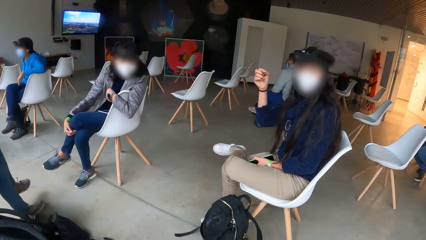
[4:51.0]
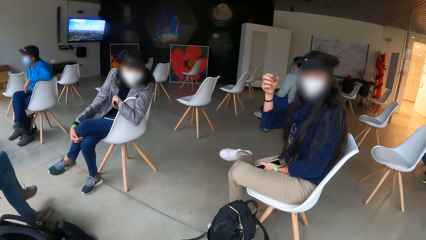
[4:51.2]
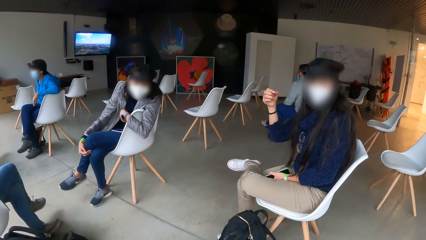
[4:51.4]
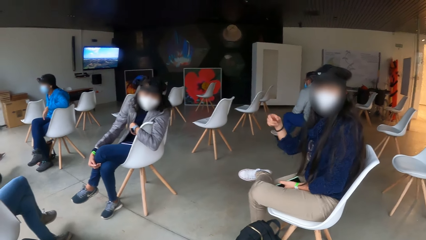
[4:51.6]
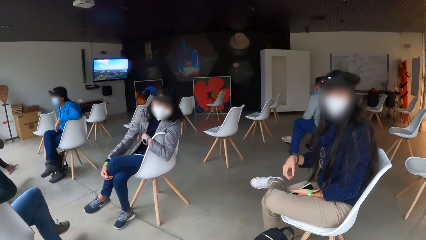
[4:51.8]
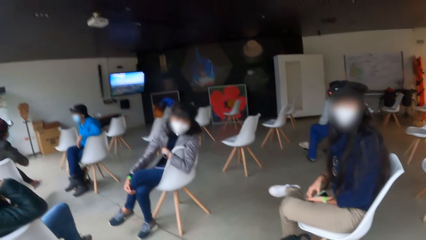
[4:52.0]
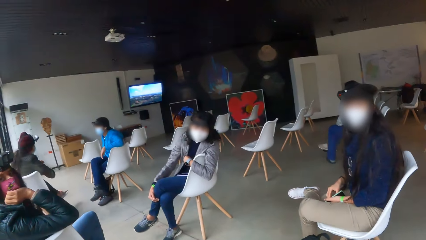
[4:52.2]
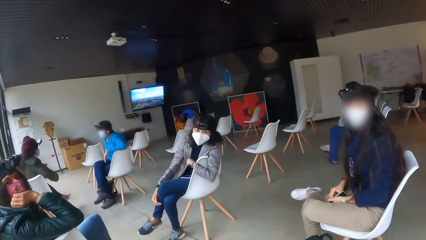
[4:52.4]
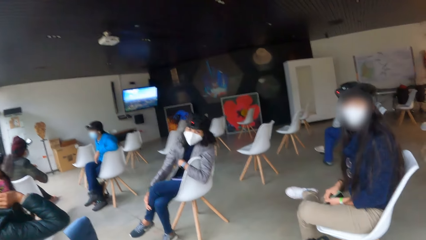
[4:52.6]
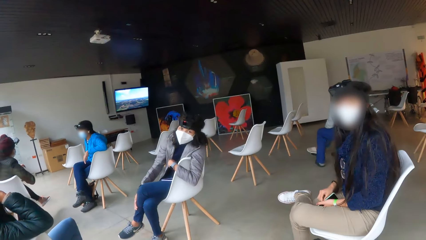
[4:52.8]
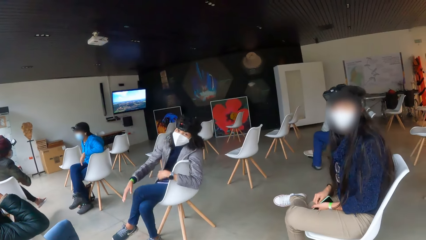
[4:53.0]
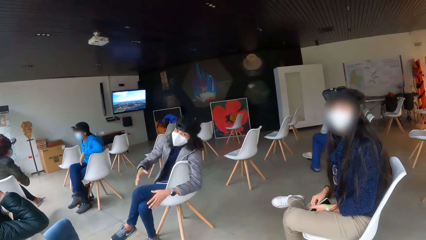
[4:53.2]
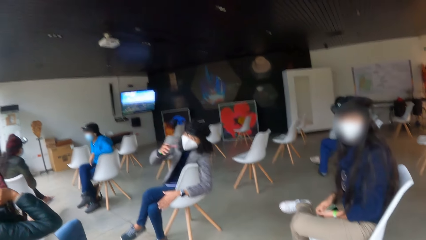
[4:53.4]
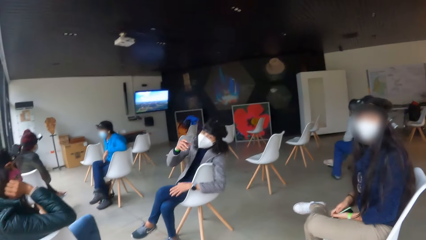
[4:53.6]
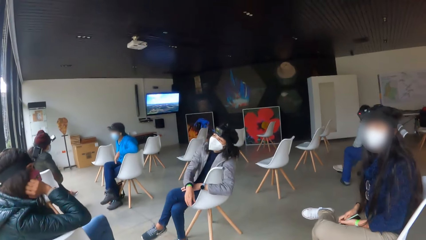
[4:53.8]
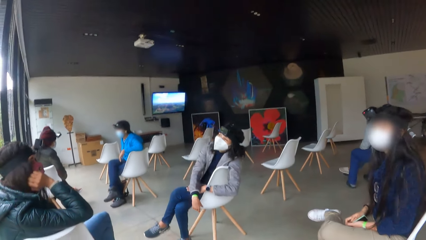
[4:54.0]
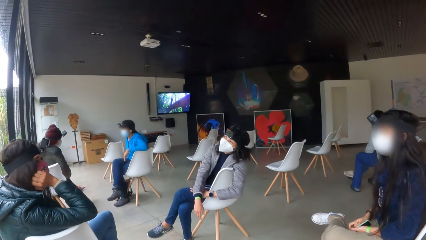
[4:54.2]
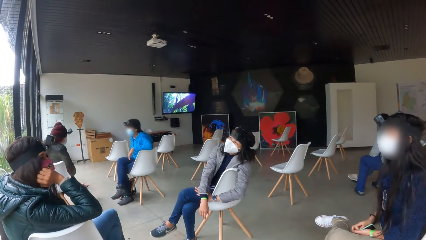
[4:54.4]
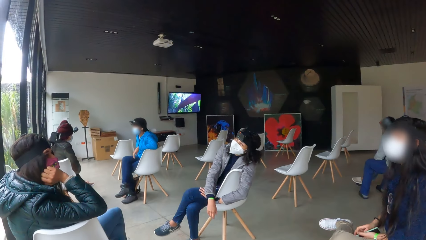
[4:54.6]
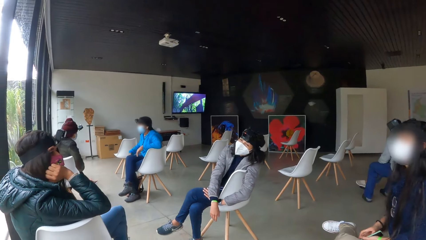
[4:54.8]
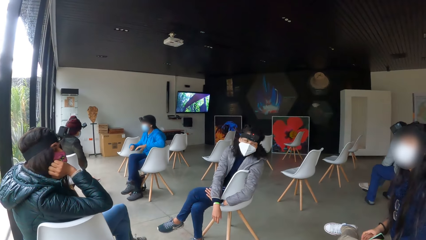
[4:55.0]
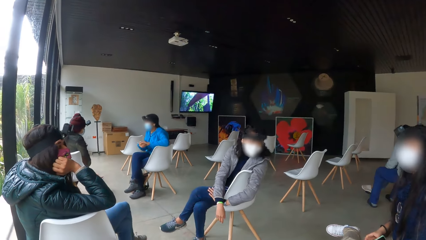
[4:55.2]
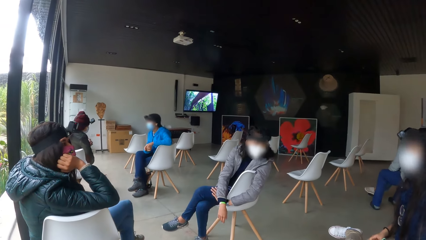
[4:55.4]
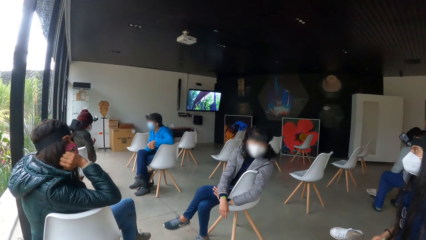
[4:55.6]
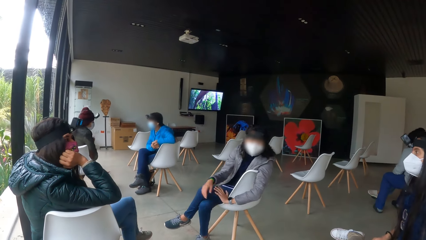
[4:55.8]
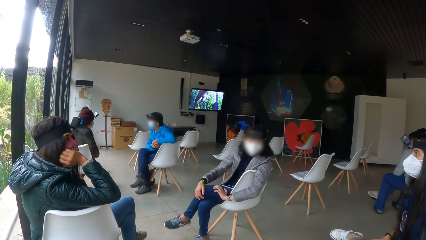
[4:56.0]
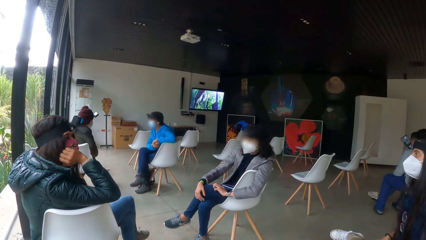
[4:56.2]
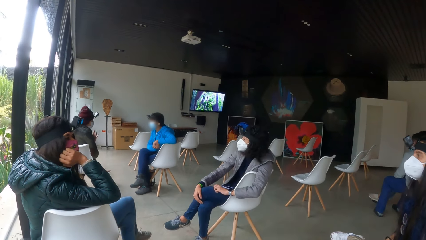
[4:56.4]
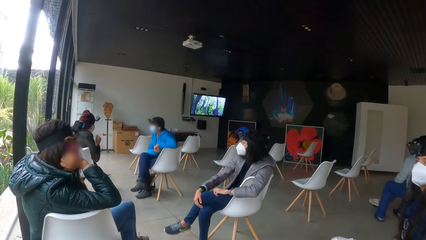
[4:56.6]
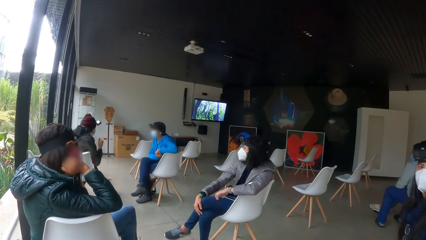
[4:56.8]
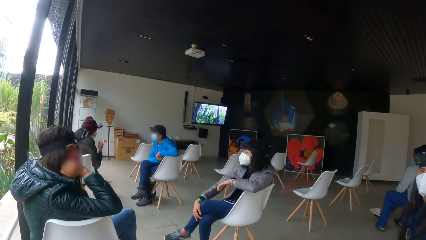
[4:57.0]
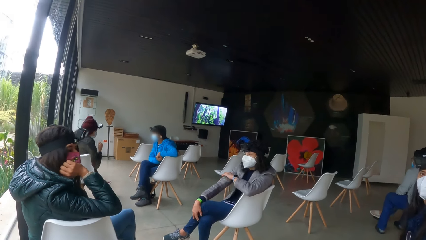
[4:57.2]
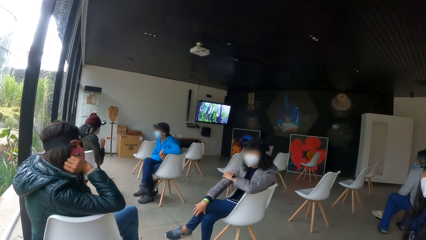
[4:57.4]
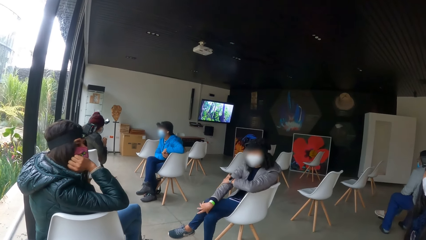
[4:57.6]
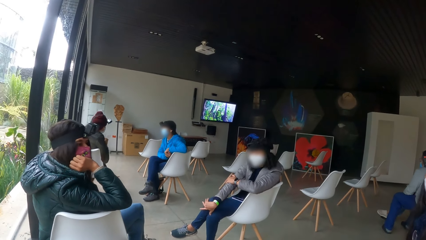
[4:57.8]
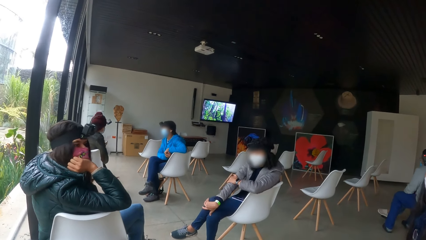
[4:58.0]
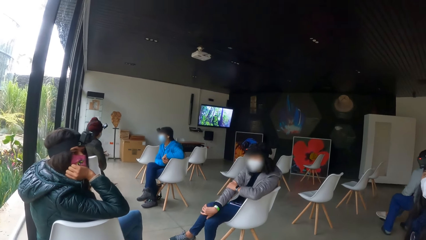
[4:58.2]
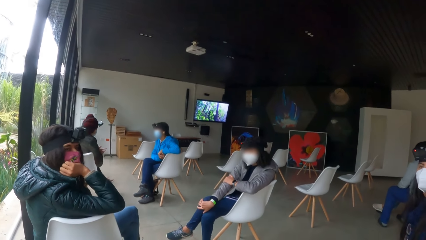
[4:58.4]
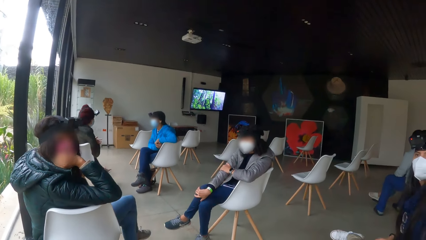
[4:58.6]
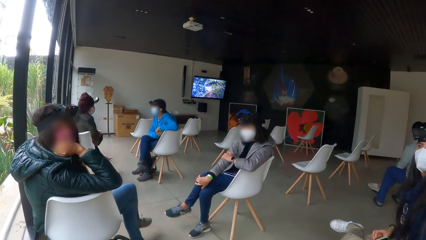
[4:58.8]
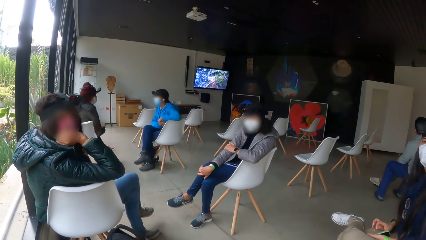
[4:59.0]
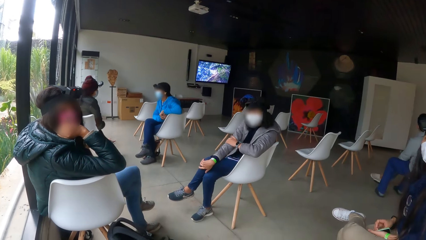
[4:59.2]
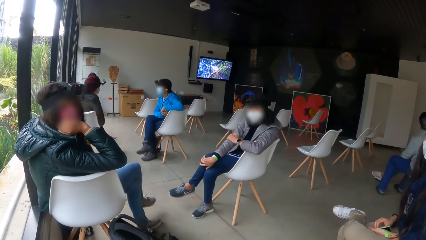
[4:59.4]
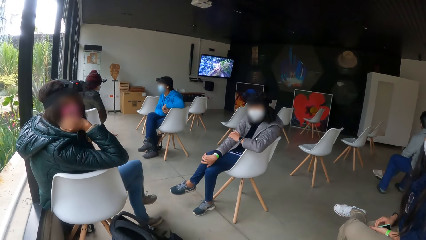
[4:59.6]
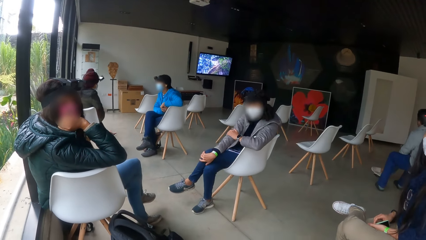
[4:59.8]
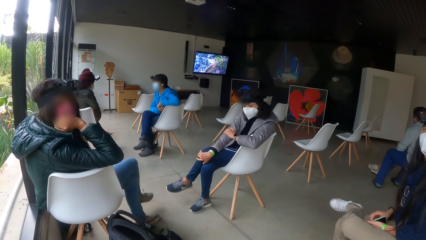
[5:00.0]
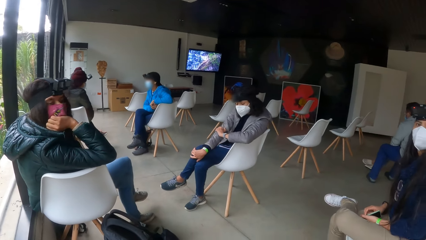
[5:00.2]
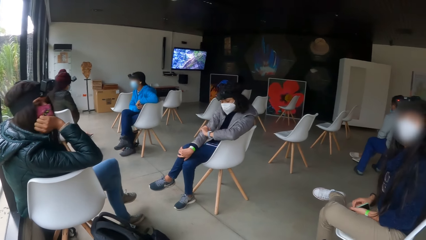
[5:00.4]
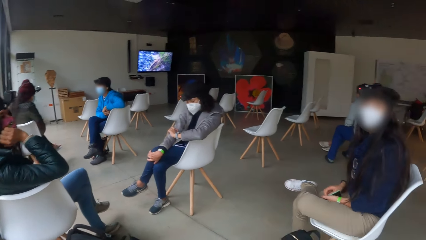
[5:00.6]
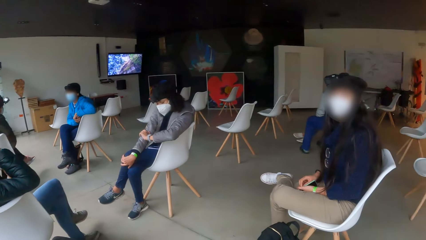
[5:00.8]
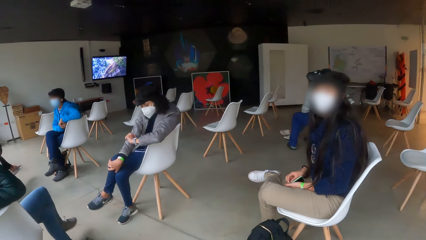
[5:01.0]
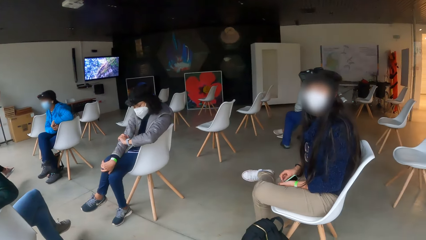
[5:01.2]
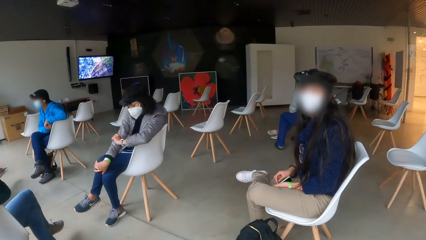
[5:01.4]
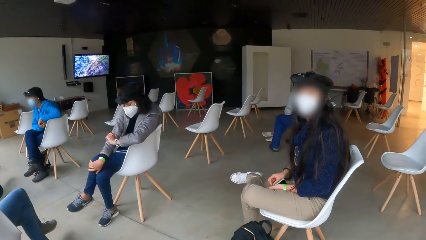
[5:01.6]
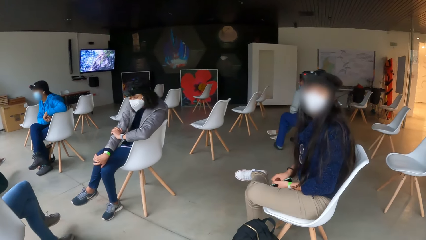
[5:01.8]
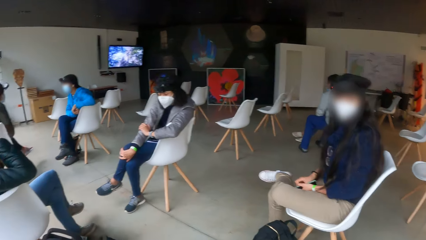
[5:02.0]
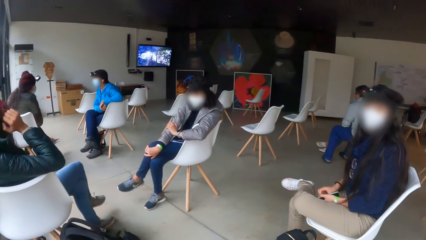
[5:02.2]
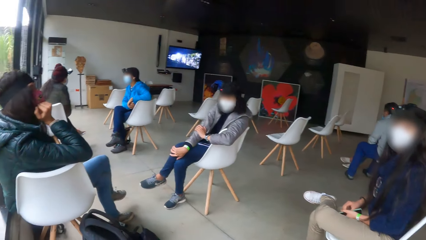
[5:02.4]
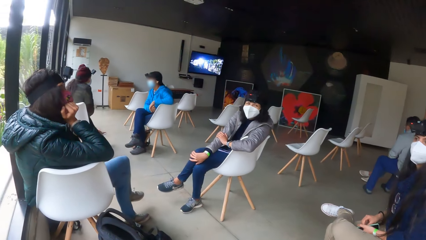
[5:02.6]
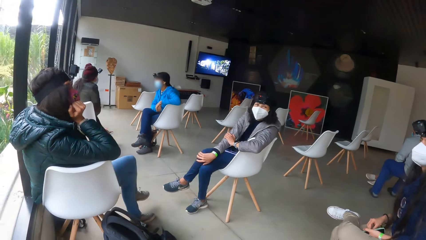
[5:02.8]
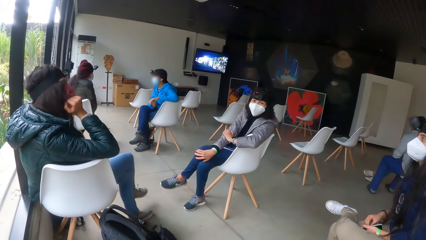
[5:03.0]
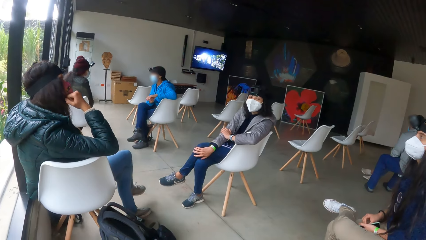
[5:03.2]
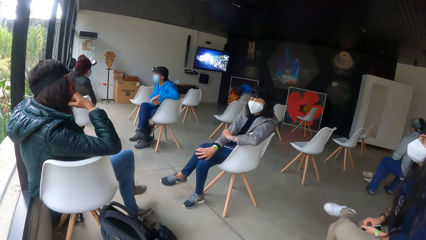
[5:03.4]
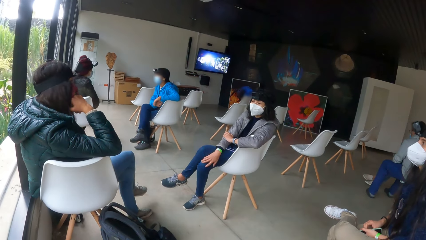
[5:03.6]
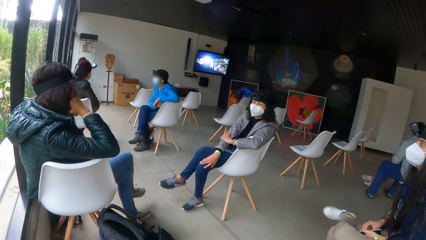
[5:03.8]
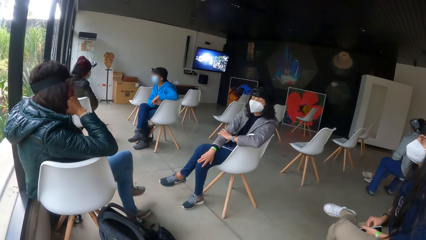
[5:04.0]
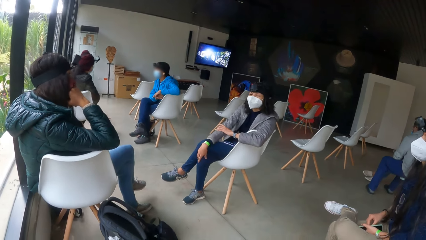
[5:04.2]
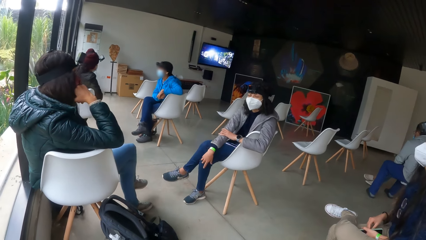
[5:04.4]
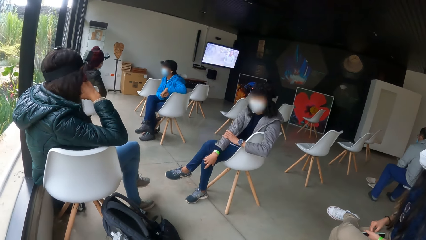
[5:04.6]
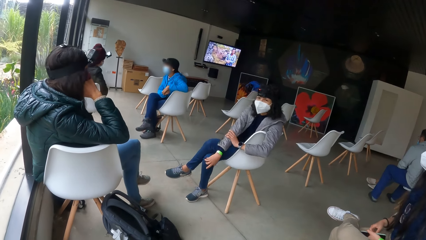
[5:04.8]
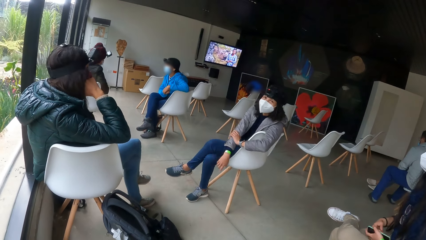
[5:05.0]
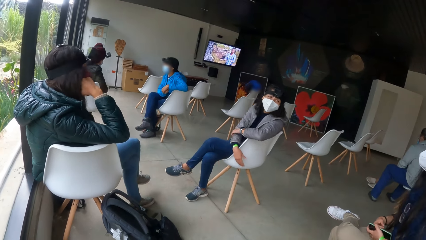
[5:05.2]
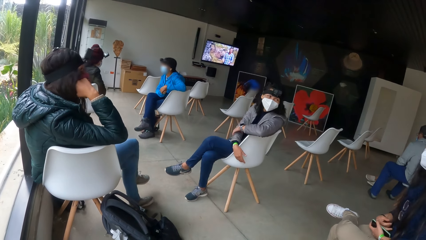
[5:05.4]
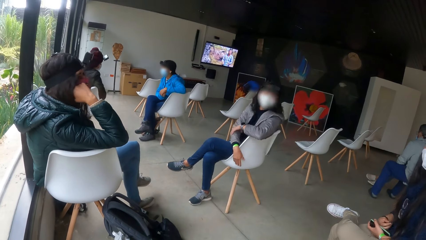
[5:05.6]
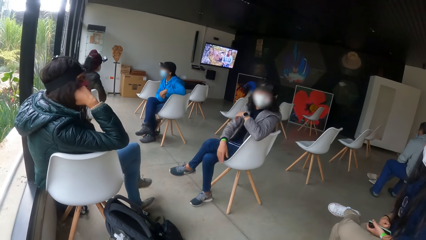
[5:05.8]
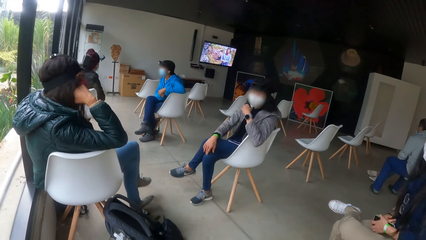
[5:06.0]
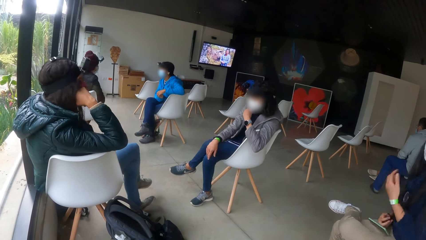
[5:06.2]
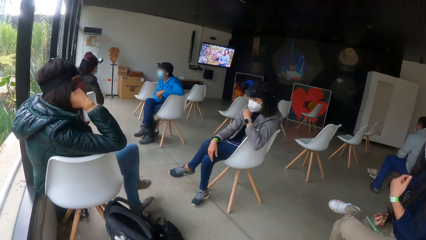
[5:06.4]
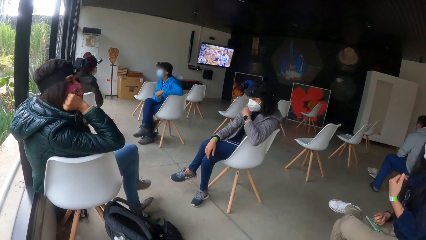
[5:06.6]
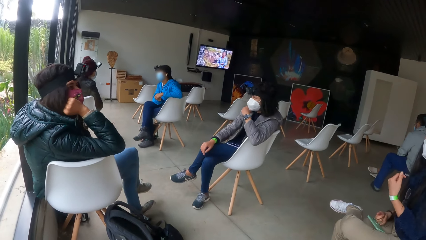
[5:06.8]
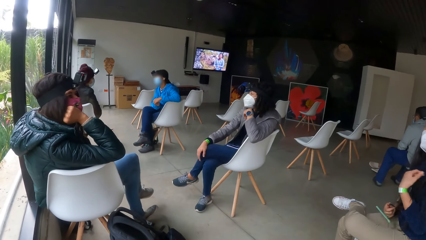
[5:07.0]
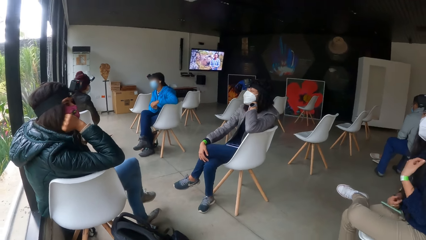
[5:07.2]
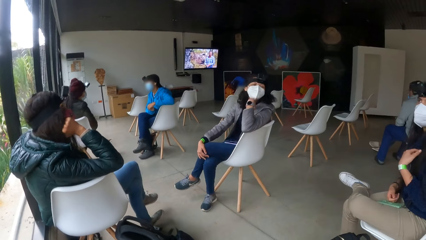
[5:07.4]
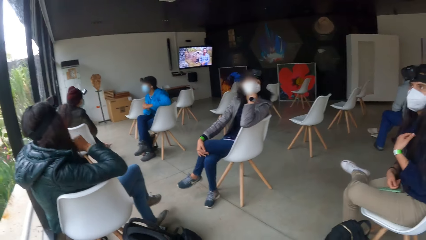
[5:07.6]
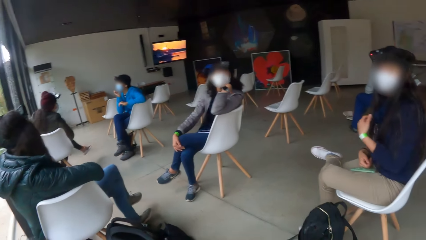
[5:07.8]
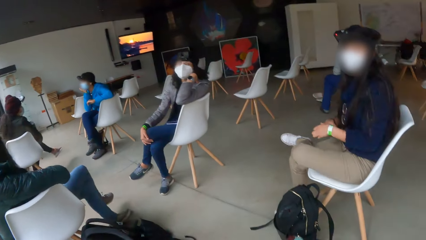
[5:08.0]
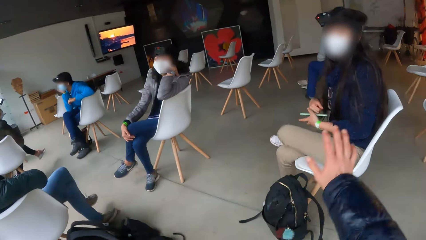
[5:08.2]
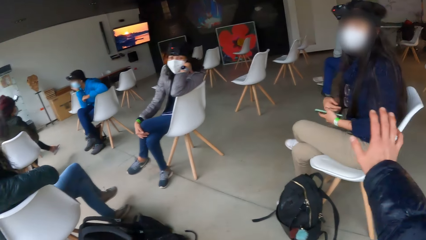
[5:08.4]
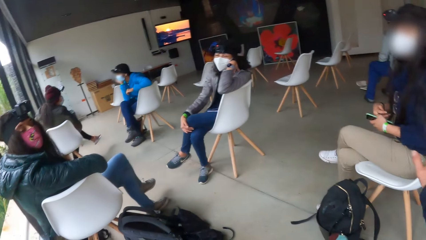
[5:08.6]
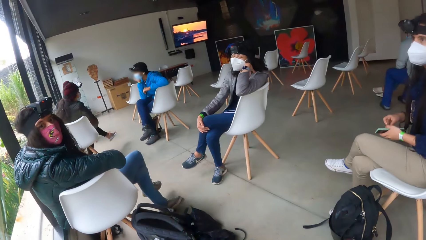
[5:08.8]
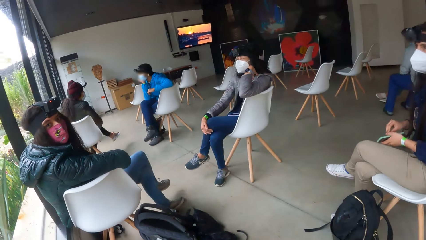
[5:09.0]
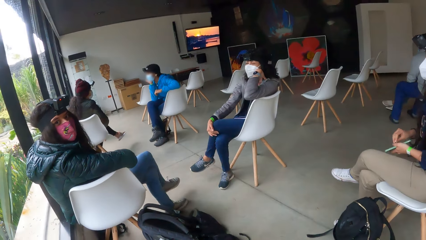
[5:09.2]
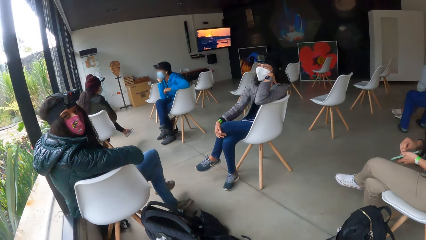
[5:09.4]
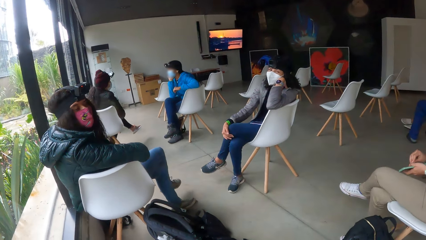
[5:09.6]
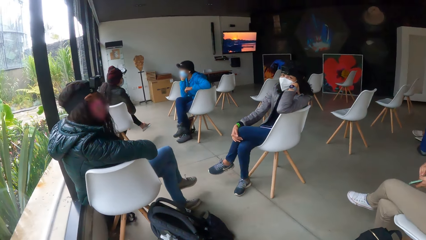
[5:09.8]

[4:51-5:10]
A woman makes a gesture to the camera wearer with her right hand. Another woman makes gestures to the camera wearer with her right hand. The other woman touches her right arm with her left hand. The other woman touches her face with her left hand. The camera wearer stretches his right hand toward the first woman. The first woman passes her phone from her right hand to her left hand. The camera wearer makes gestures to the first woman.
